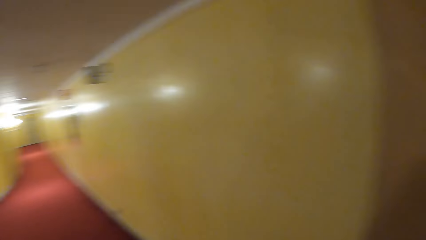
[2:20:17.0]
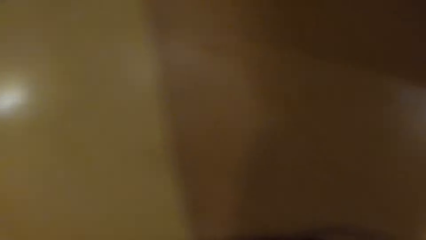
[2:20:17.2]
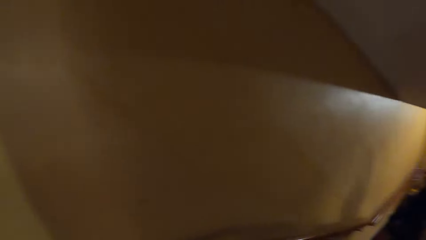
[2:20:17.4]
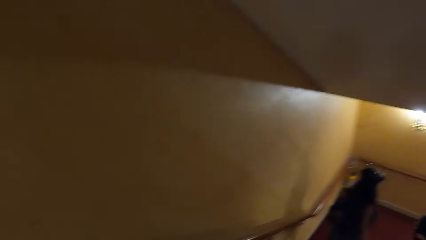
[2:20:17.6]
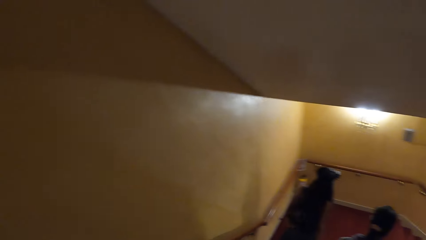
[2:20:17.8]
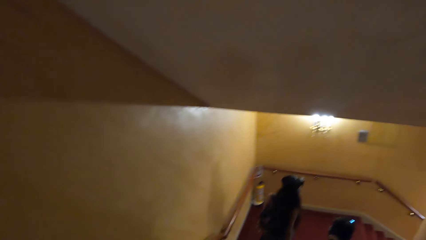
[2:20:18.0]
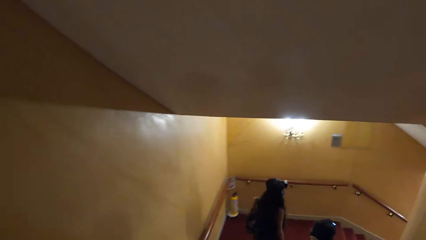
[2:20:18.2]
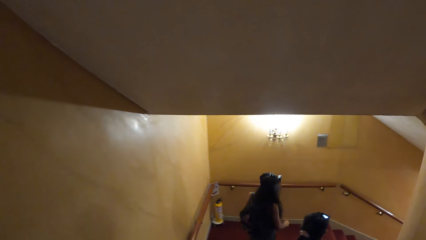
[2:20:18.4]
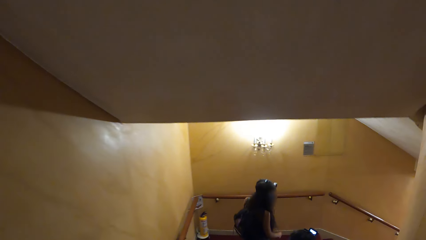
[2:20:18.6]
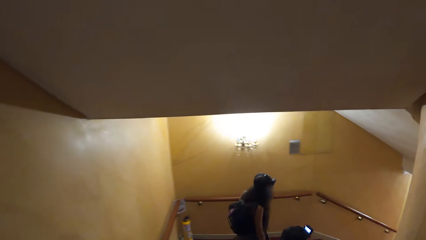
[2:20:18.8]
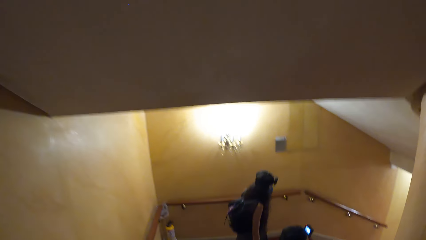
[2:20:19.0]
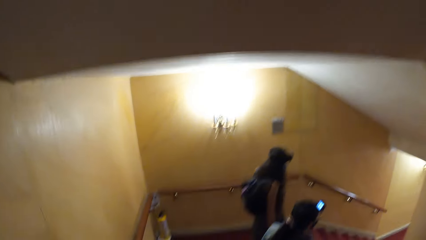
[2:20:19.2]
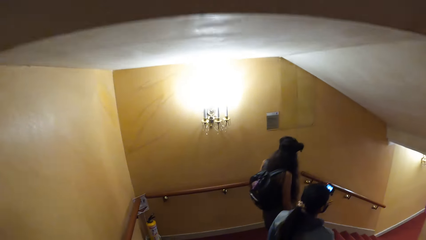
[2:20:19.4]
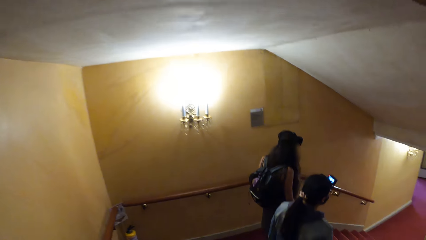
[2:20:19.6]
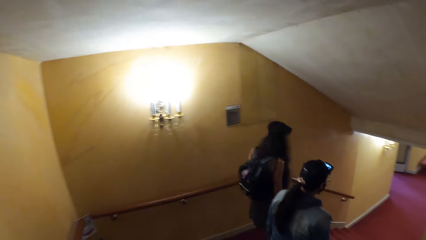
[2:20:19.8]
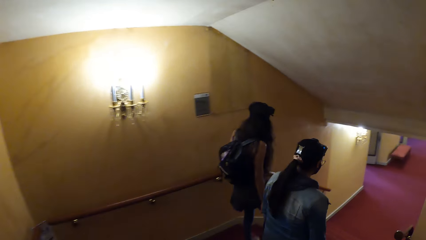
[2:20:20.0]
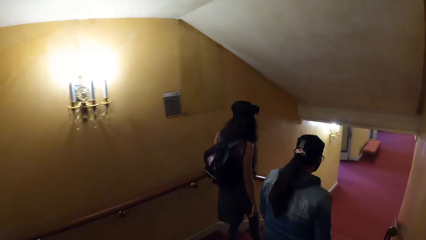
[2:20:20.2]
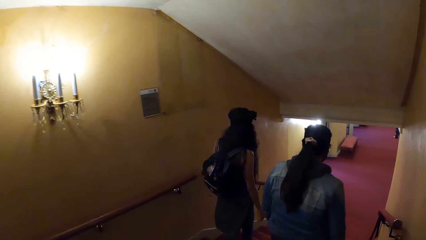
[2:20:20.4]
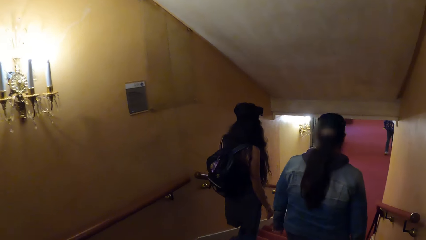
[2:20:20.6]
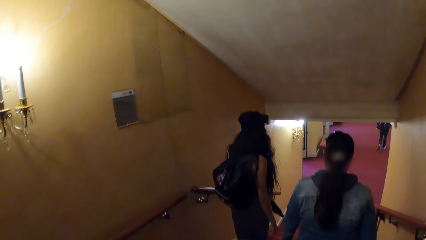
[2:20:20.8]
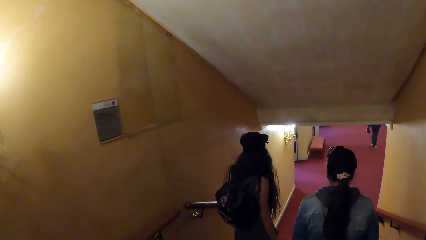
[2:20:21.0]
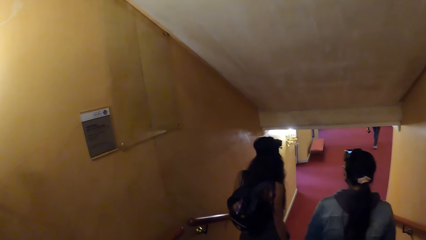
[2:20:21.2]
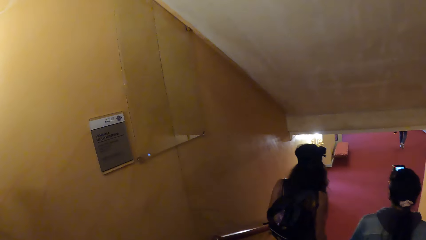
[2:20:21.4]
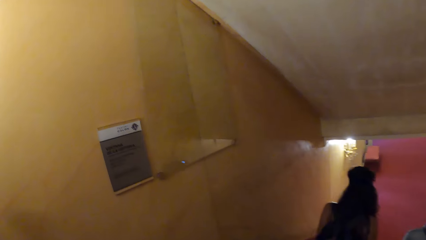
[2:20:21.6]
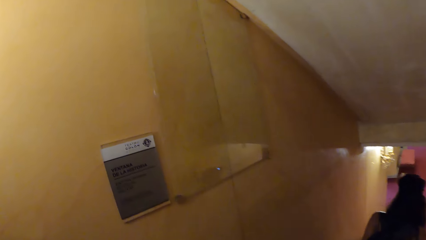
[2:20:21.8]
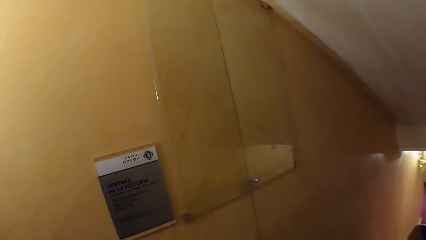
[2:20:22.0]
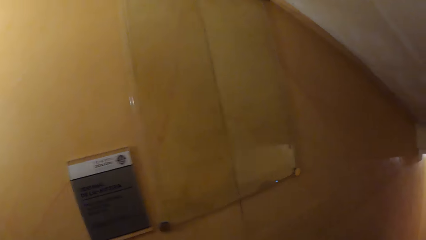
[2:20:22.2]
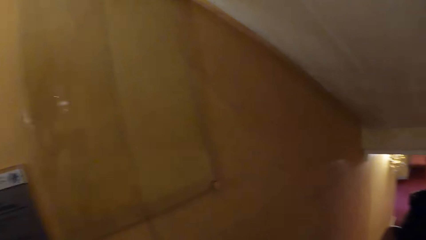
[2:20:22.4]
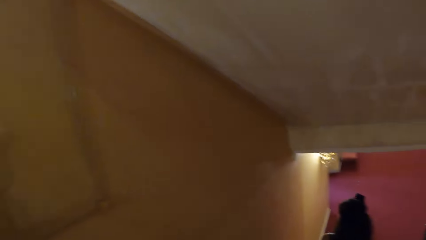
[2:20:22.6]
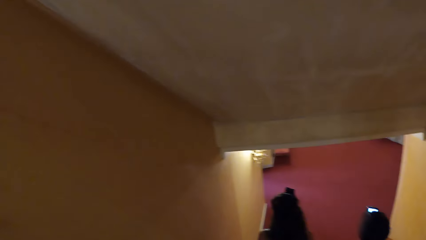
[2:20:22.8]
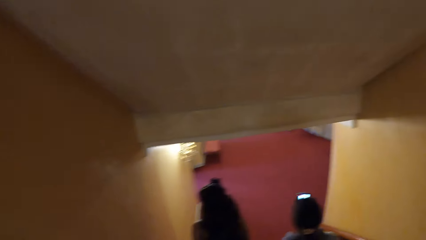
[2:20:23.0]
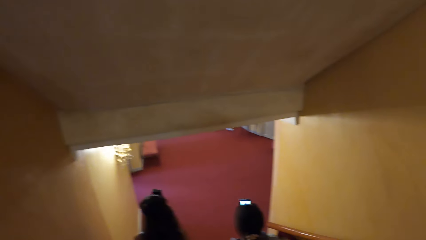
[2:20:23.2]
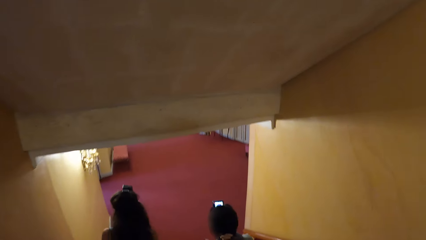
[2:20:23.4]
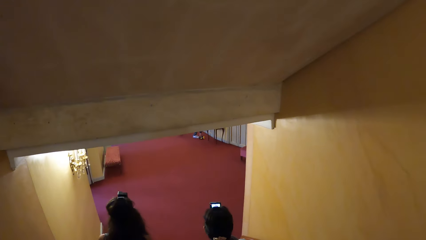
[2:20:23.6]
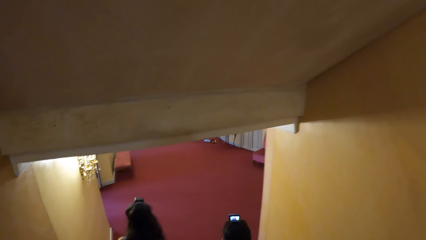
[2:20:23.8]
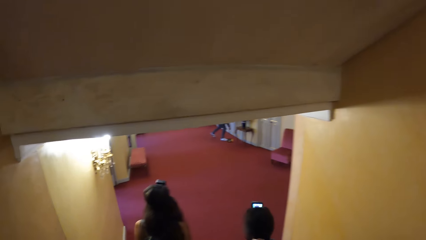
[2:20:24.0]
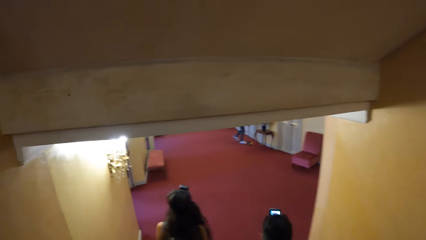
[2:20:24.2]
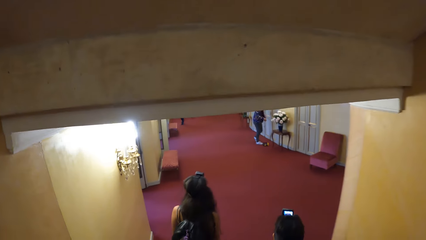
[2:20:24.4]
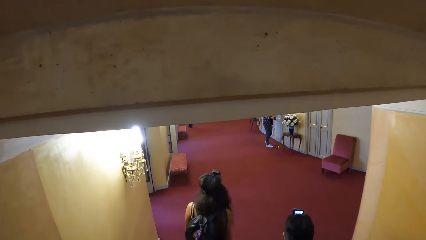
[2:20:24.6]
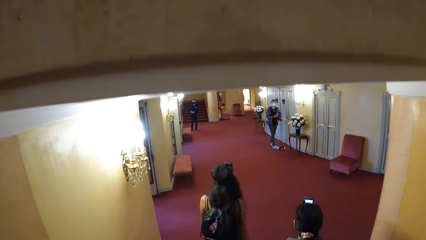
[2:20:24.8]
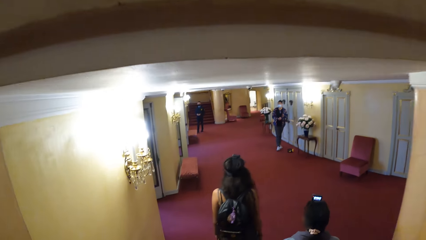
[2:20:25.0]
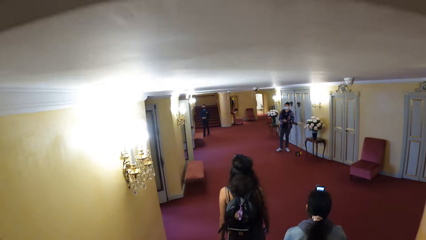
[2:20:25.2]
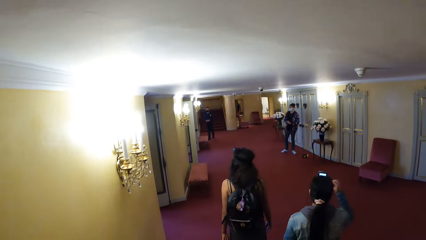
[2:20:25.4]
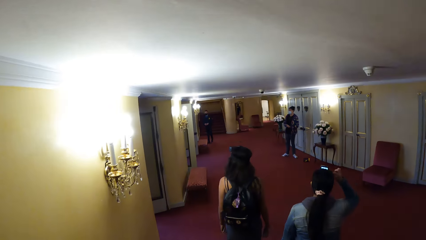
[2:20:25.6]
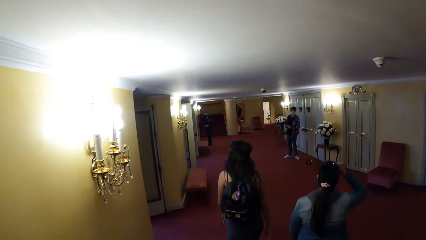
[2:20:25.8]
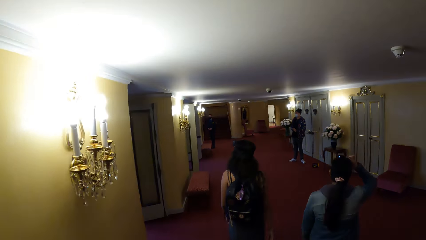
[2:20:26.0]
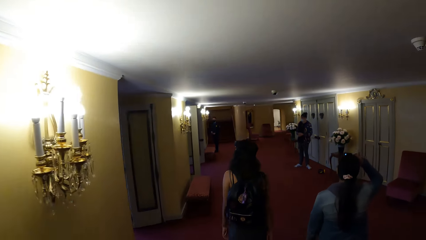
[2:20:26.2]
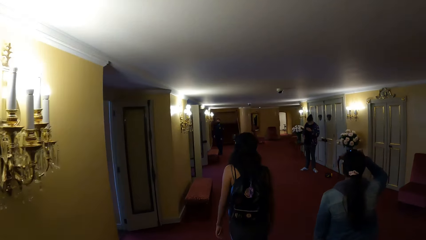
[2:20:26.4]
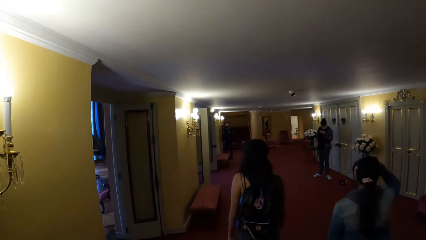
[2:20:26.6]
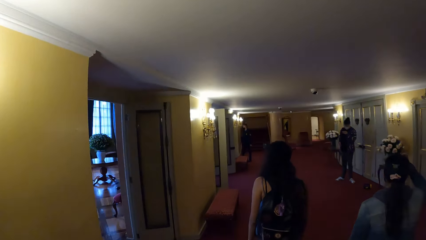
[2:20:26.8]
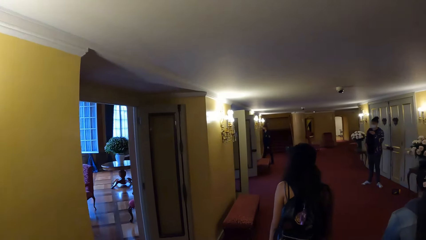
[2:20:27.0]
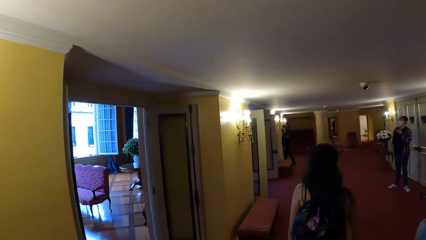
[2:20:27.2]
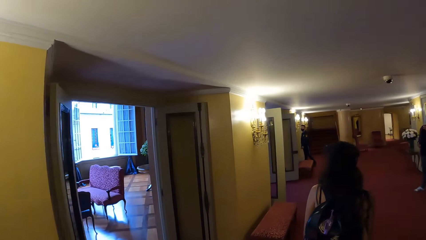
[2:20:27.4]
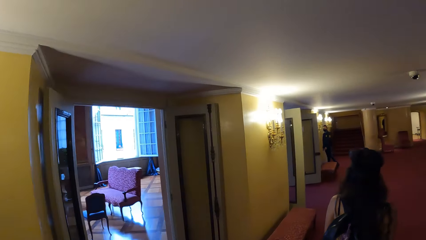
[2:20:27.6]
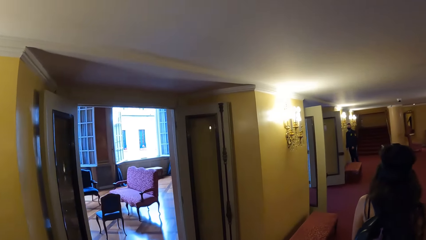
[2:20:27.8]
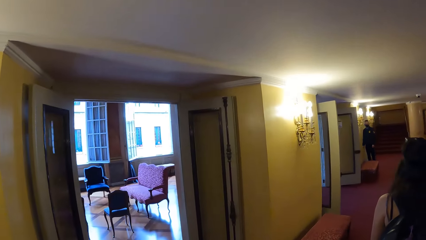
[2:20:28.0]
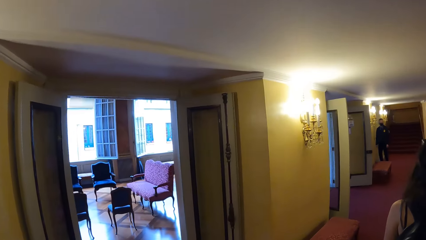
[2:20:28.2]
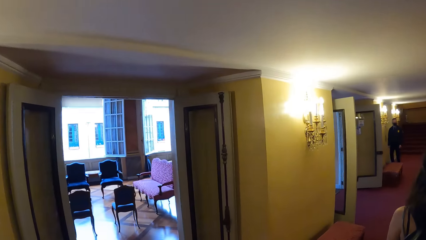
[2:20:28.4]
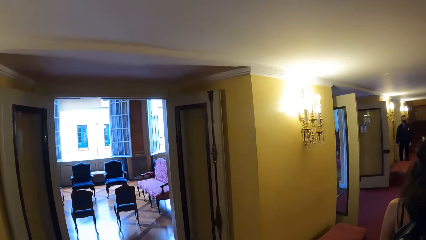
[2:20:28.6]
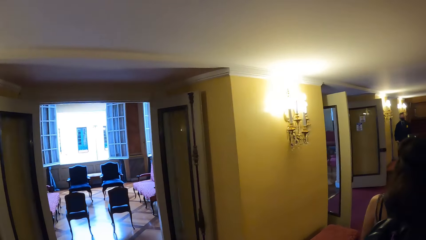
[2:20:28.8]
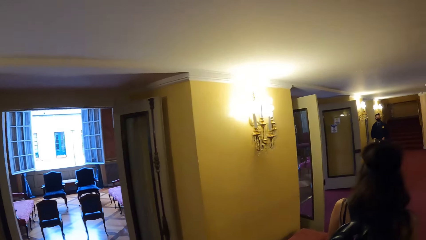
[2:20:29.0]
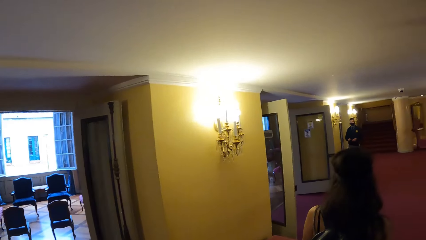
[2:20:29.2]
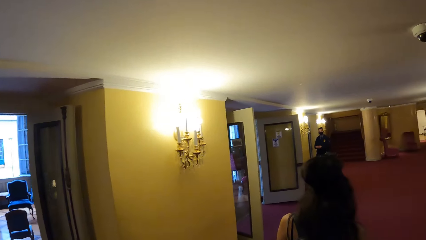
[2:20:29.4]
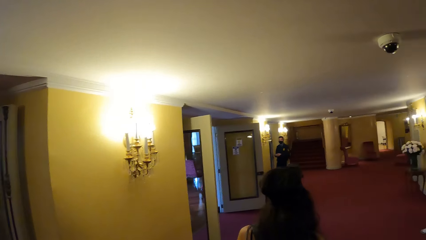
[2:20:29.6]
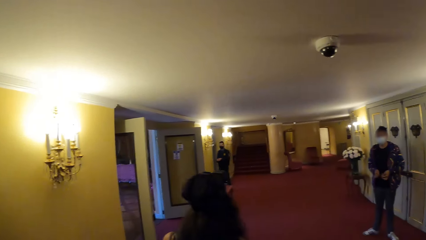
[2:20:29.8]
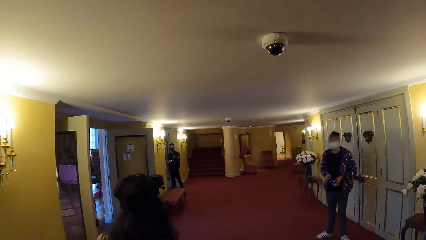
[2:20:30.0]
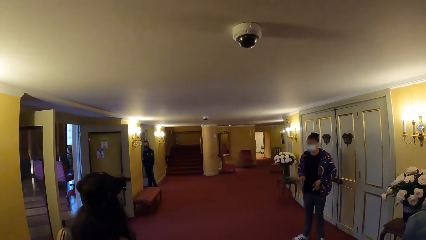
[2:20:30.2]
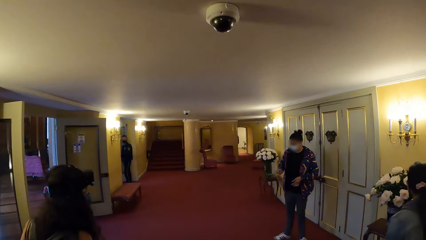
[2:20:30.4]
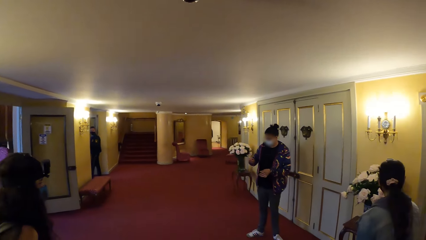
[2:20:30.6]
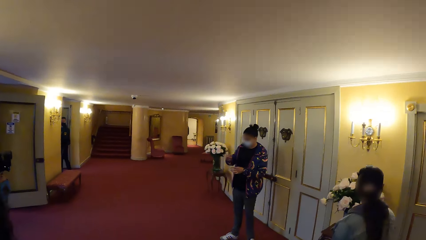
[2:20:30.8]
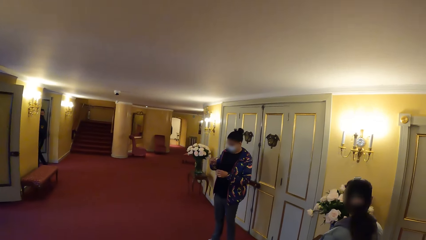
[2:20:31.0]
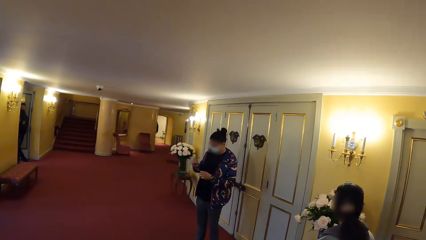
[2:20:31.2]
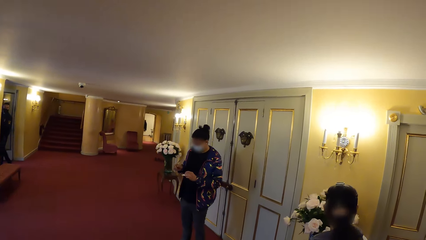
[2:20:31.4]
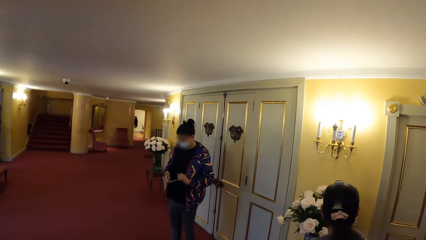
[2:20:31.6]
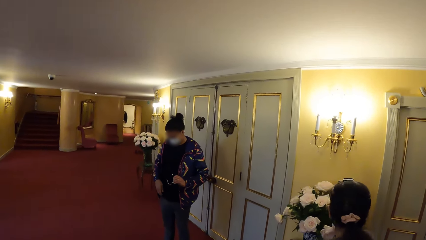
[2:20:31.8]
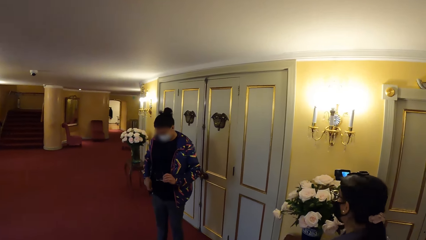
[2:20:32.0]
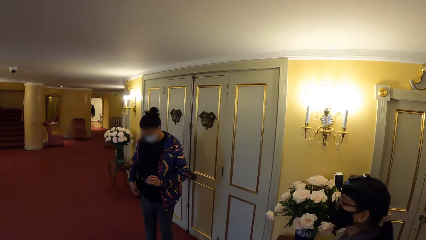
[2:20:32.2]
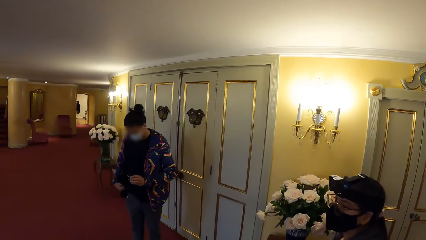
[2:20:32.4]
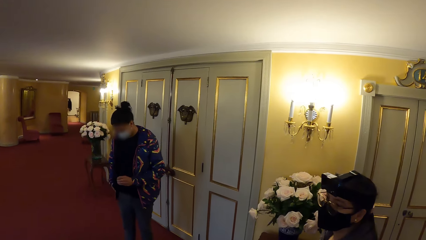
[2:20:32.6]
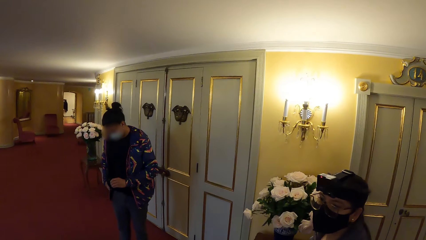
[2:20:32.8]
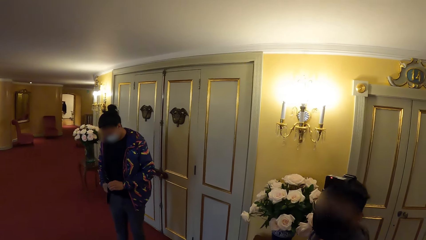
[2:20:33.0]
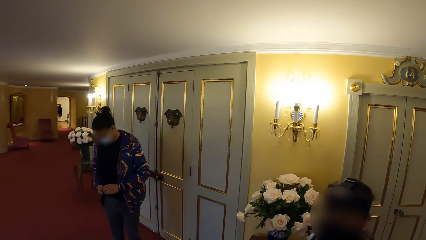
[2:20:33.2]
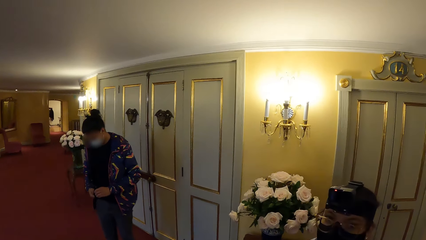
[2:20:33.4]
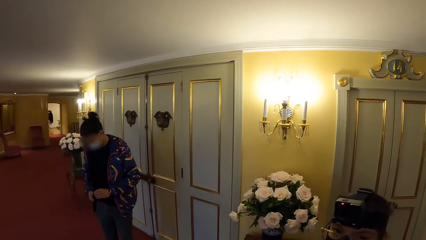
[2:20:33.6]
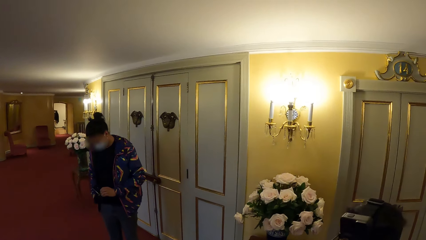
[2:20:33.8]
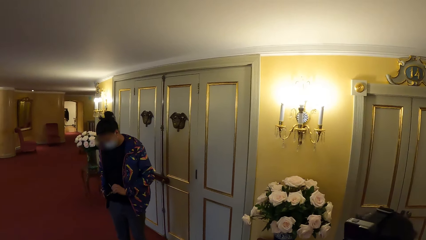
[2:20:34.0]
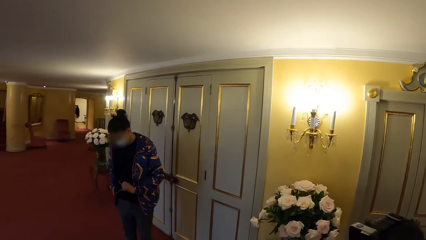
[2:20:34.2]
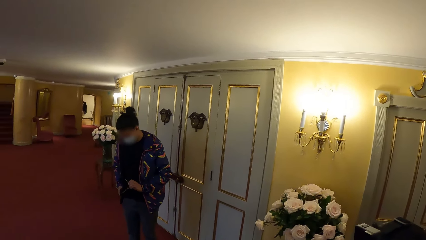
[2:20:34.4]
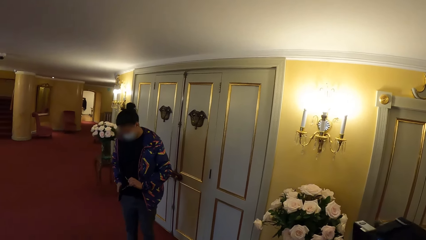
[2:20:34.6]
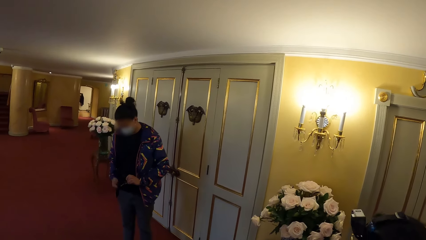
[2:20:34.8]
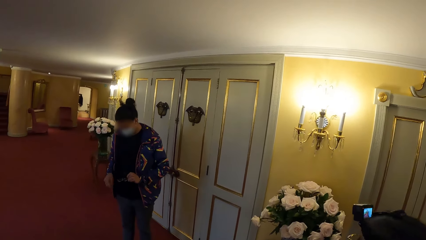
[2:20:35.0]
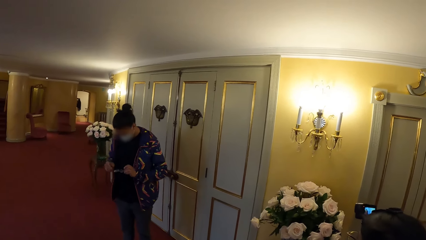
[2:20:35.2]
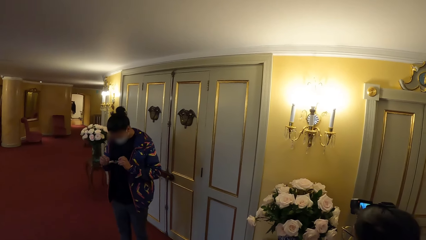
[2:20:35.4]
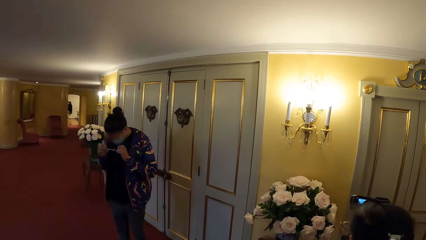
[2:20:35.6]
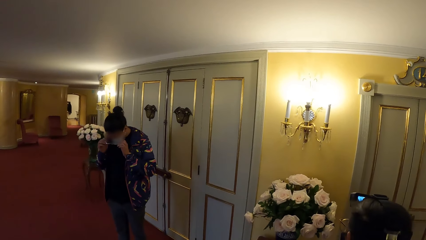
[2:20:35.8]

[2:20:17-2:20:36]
The camera wearer walks down the stairs. They look around. They talk to a person. Another person wipes his glasses with the cloth. The camera wearer interacts with the first person.
